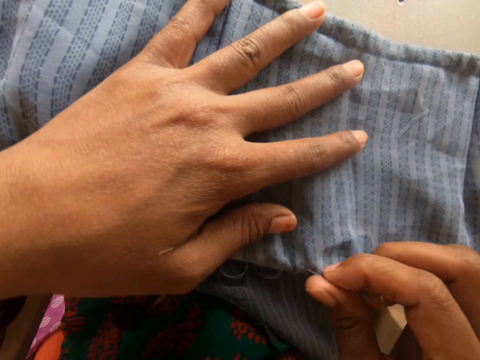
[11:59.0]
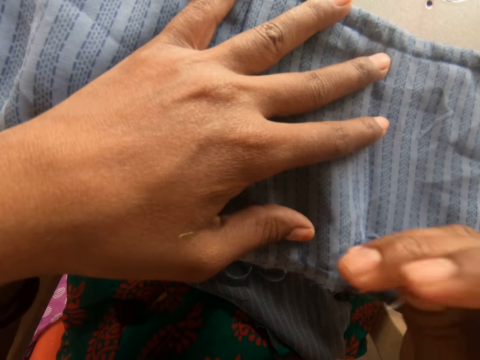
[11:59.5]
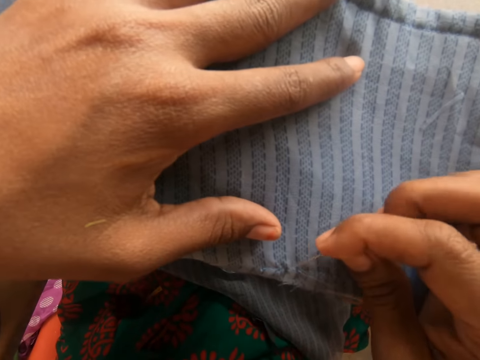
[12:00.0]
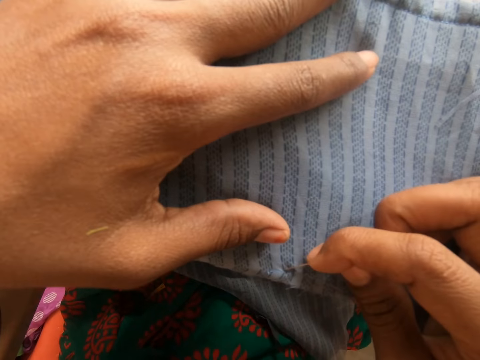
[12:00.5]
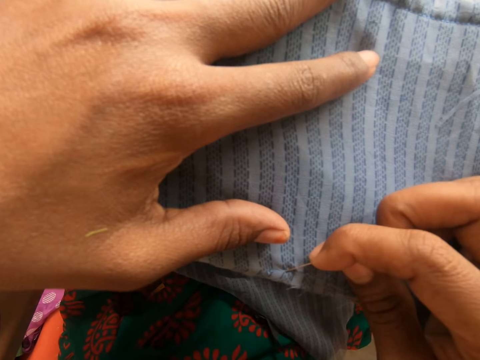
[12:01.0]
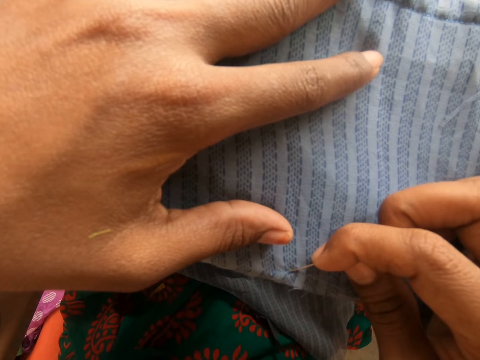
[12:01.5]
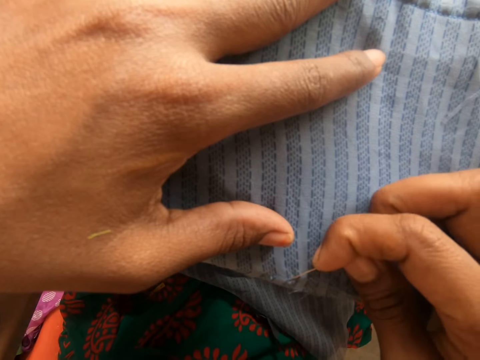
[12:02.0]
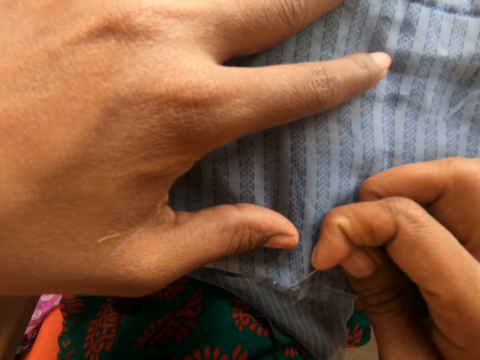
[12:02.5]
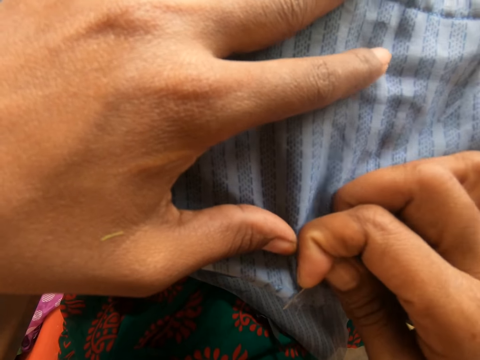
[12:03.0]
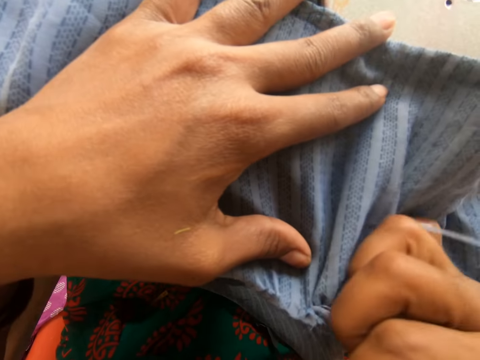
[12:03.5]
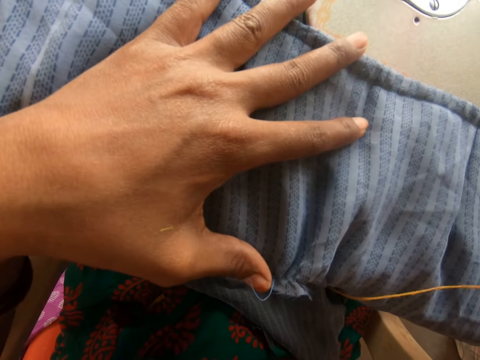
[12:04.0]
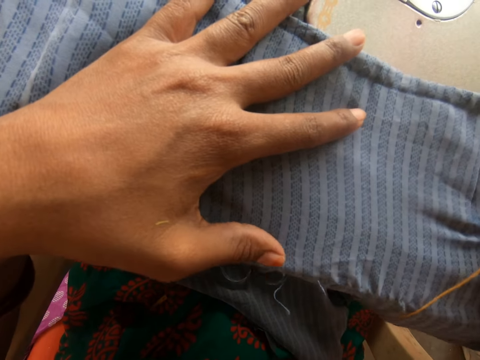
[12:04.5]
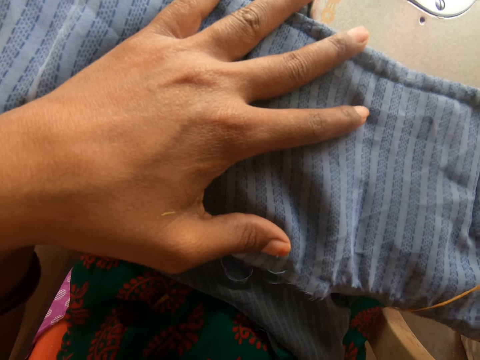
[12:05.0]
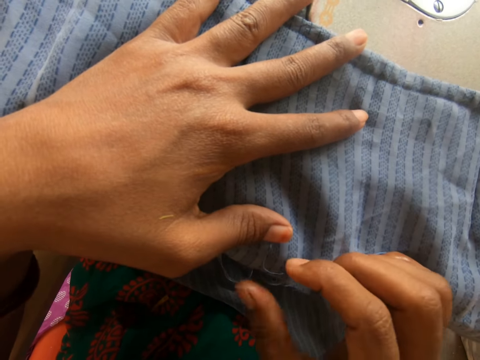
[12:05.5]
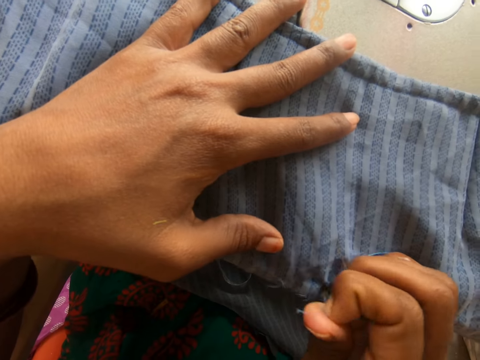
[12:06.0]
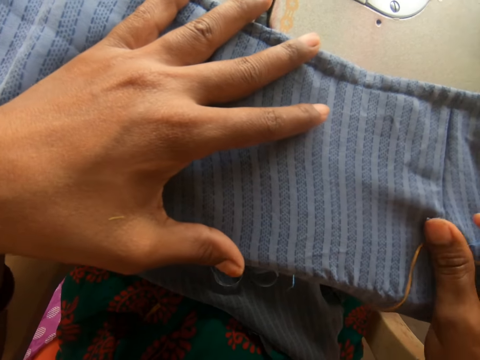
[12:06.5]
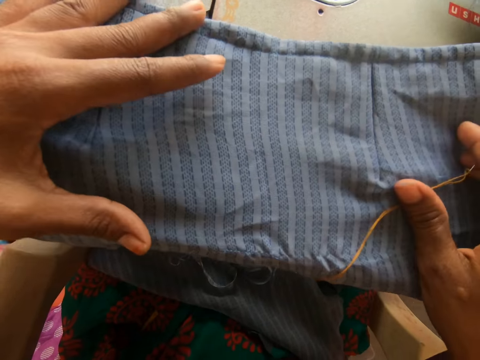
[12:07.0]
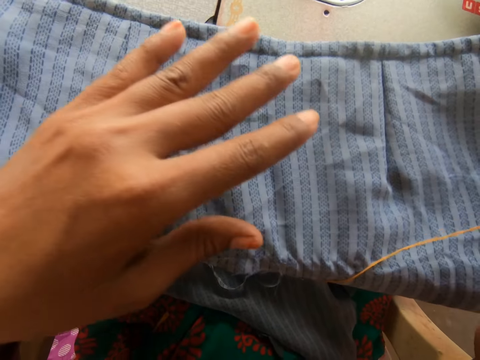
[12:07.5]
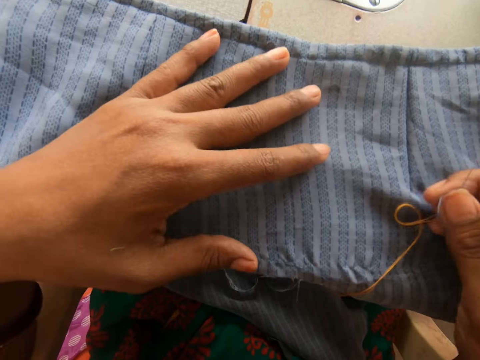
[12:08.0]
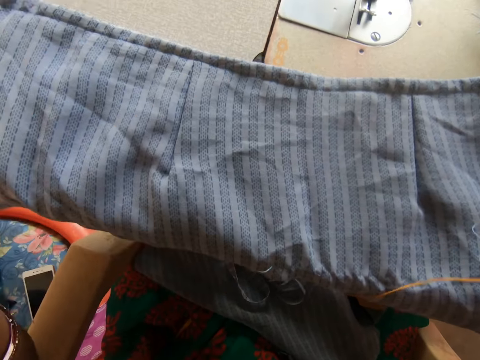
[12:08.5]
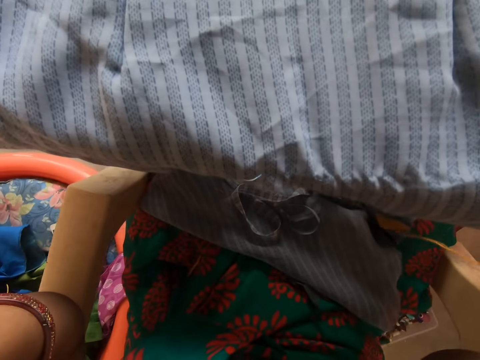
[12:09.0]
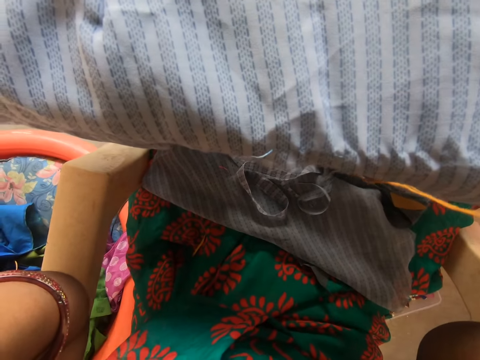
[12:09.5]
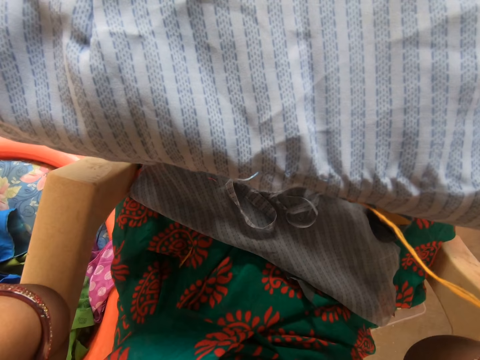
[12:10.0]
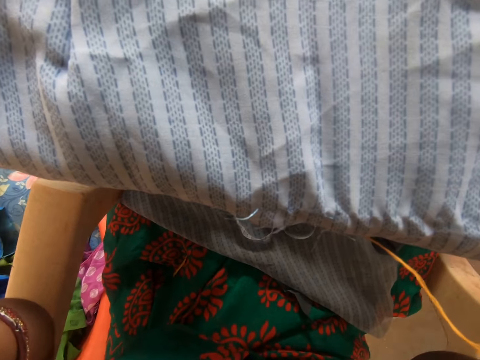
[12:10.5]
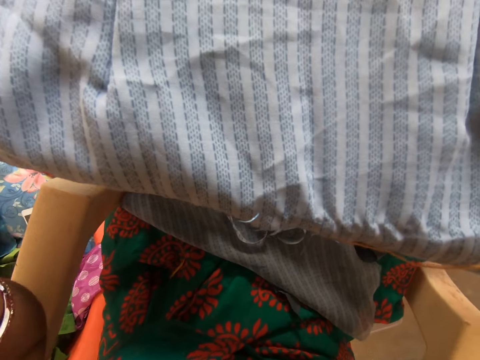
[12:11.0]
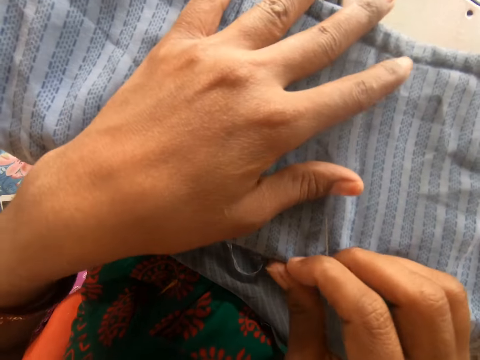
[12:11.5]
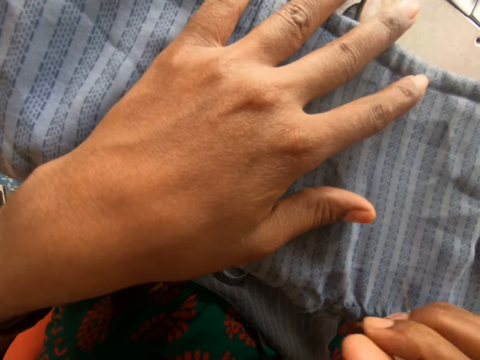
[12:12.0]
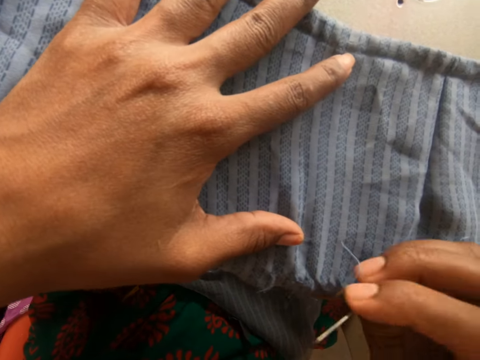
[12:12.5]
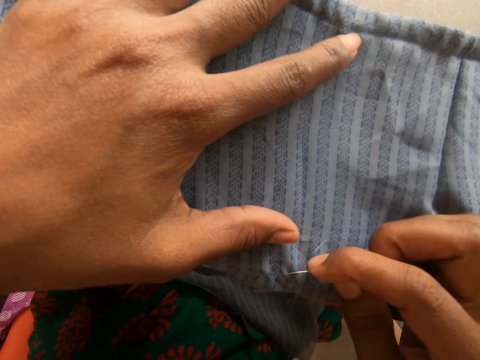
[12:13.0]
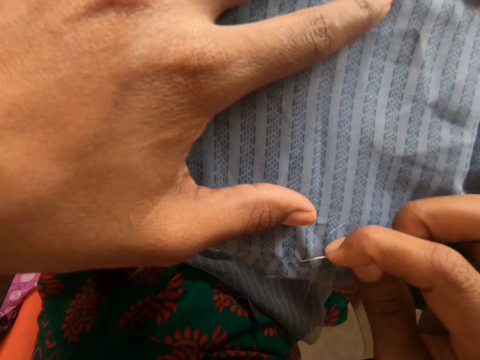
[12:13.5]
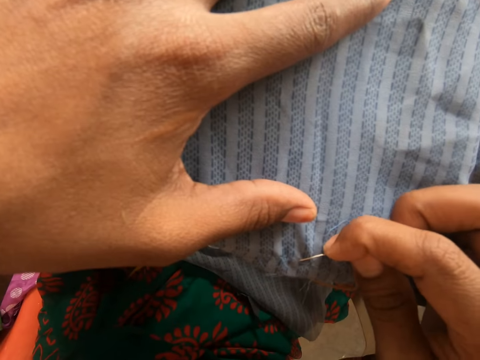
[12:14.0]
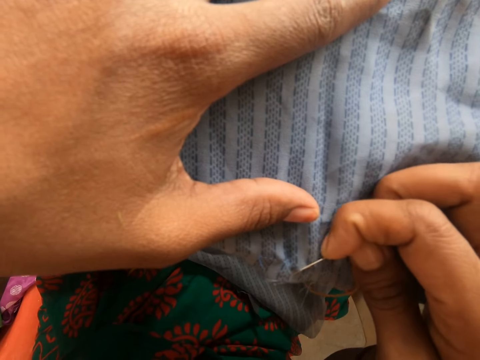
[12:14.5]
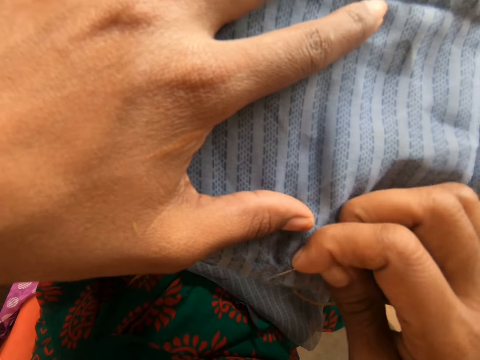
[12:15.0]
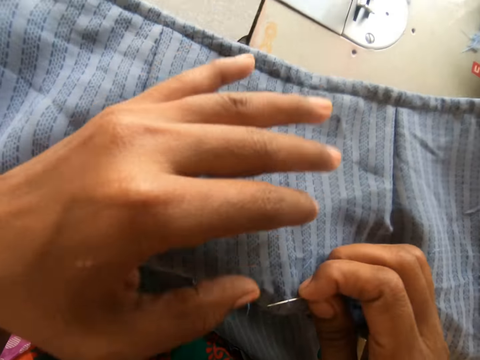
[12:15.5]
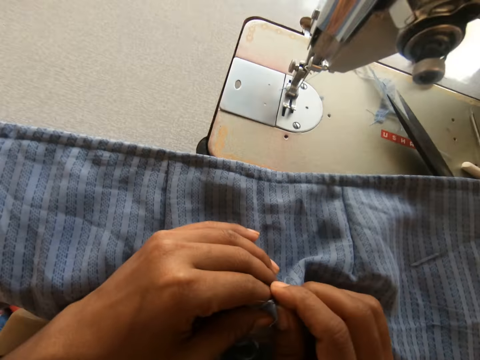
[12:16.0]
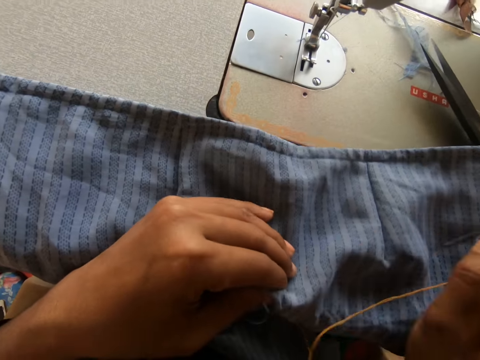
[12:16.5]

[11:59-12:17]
The camera wearer pulls the thread with the needle. They pull the thread with his hand. They adjust the camera with both hands. They touch the thread. They pull out the thread from the cloth with the needle in her right hand.

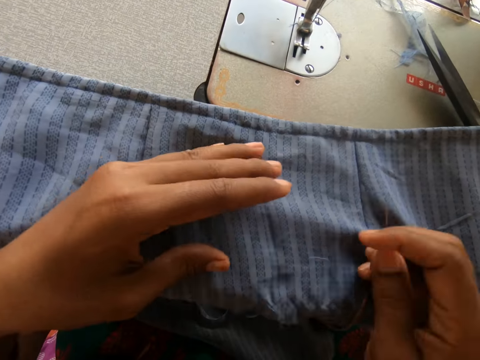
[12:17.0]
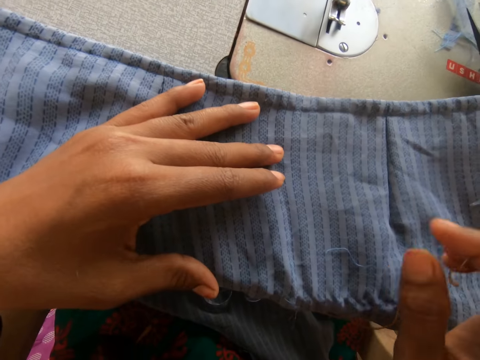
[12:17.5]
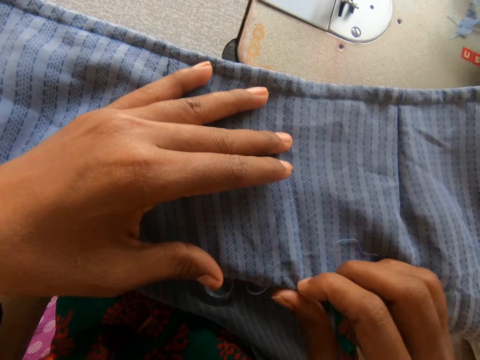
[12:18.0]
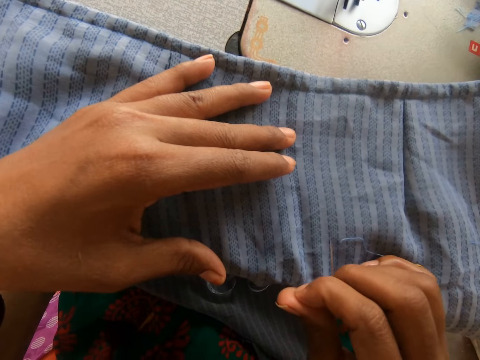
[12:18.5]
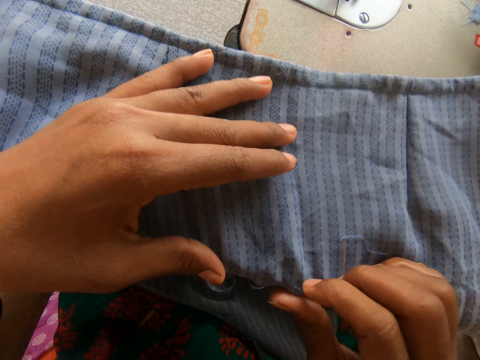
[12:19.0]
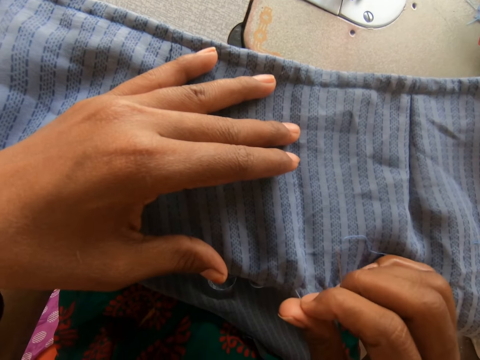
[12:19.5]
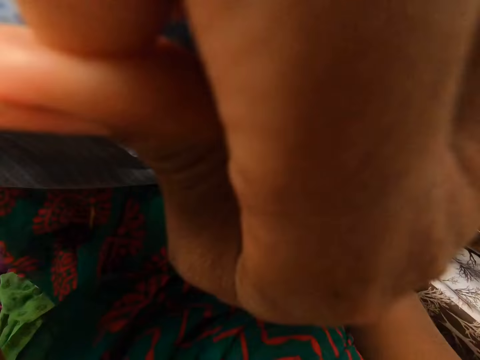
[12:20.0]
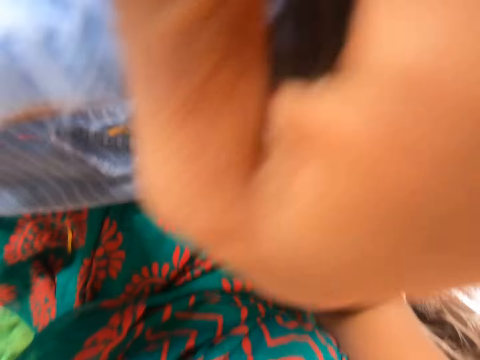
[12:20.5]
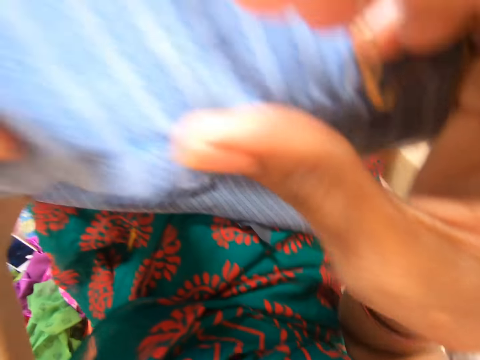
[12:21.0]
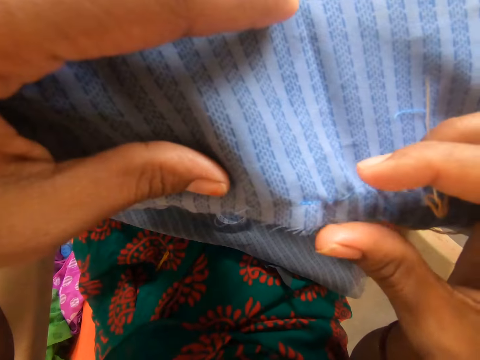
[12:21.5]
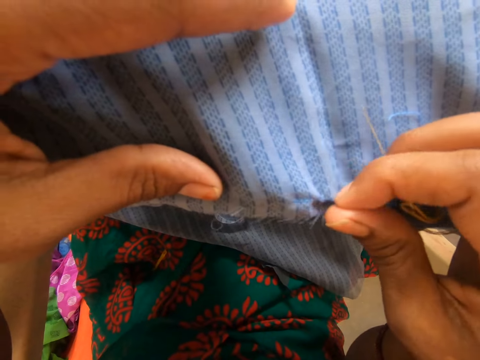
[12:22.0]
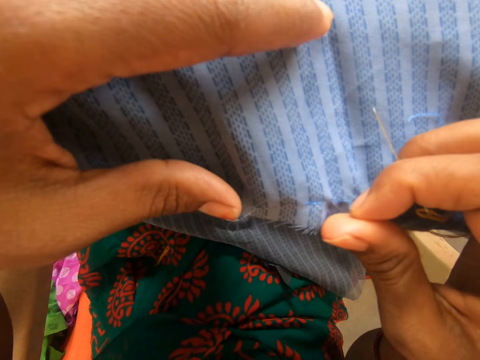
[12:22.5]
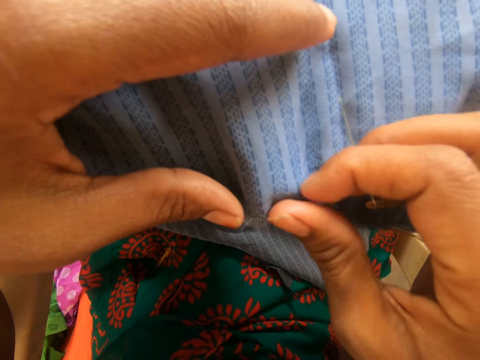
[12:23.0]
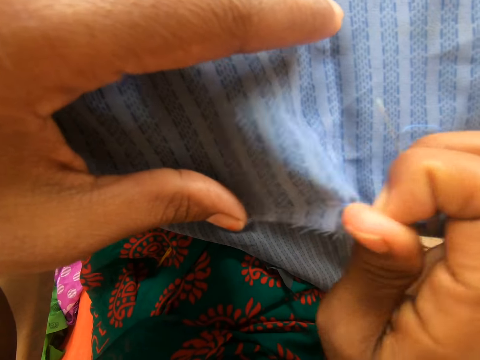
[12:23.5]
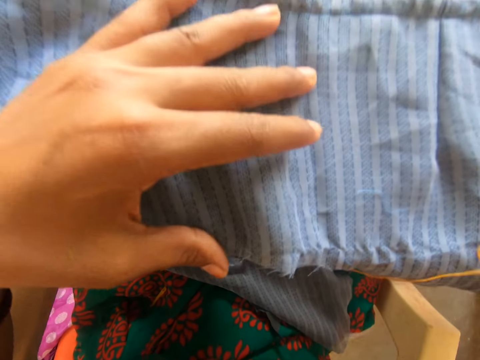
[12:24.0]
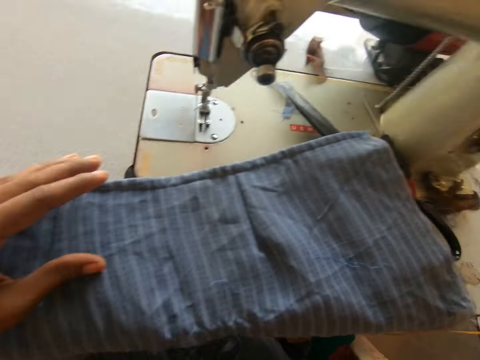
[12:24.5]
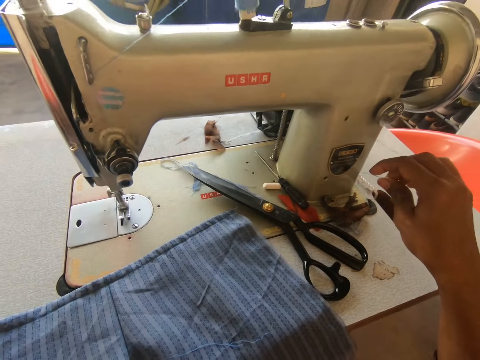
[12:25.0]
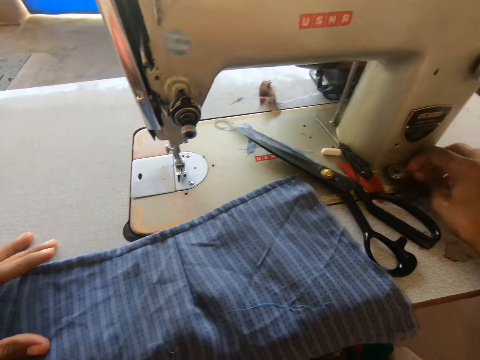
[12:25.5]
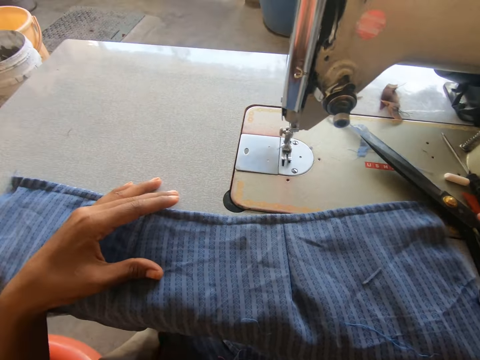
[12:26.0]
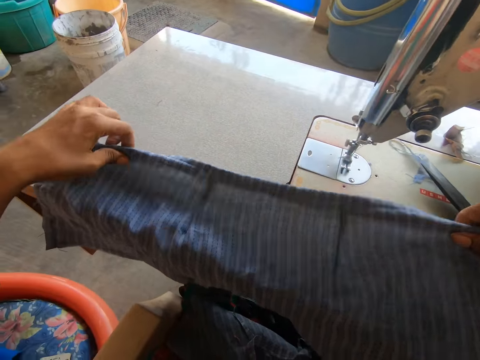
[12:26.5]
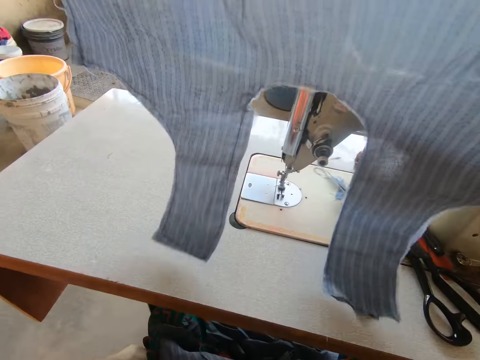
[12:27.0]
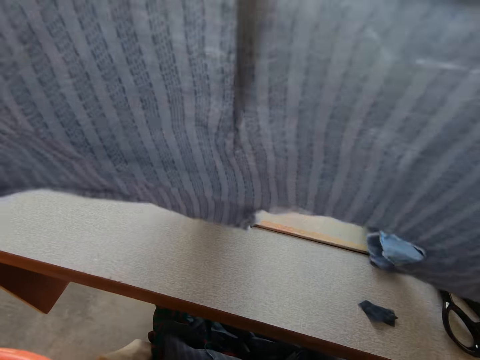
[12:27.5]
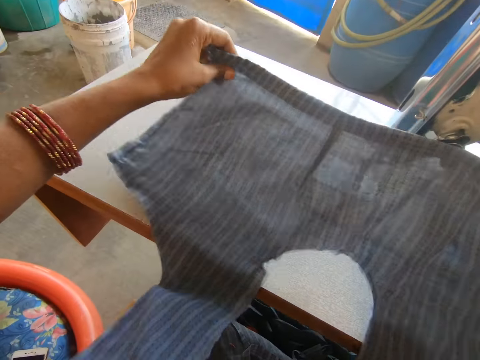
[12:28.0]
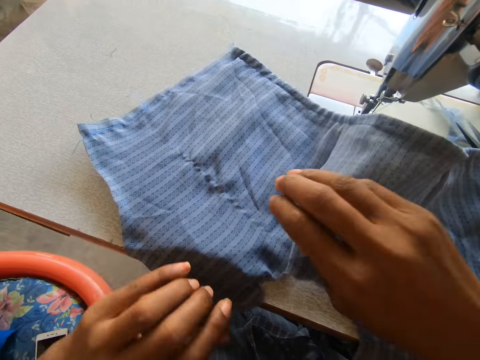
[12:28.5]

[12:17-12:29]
The camera wearer pulls the thread with his hand. They drop the needle on the sewing machine with her right hand. They adjust the cloth on the sewing machine with both hands. They lift the piece of cloth and put down the piece of cloth.
